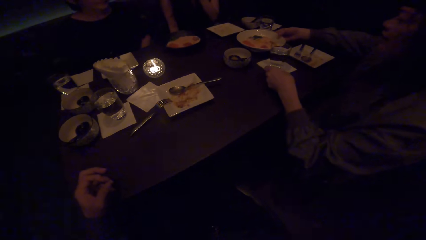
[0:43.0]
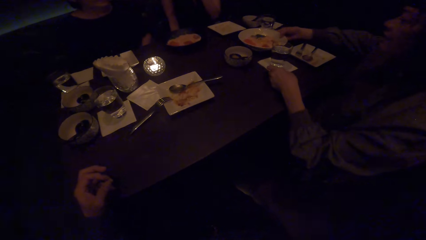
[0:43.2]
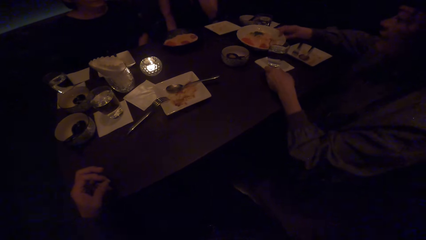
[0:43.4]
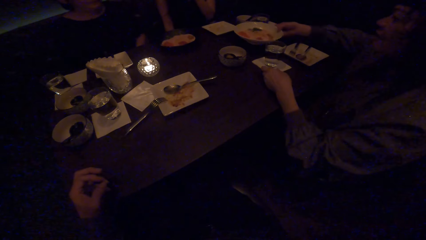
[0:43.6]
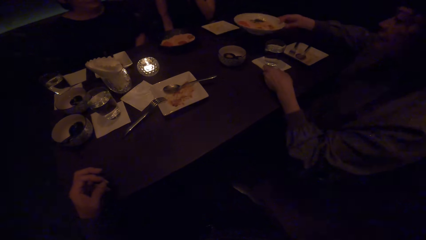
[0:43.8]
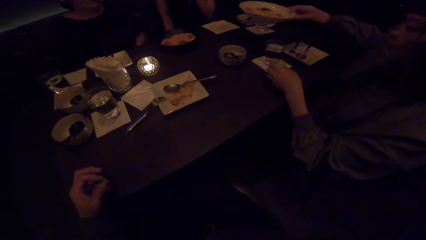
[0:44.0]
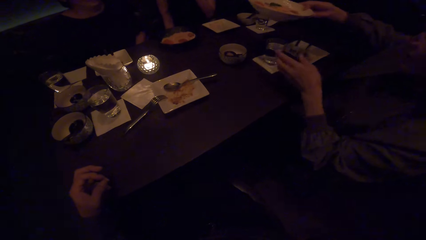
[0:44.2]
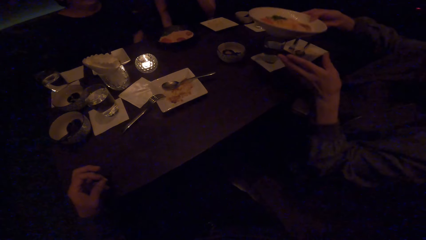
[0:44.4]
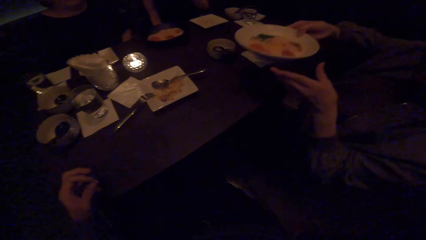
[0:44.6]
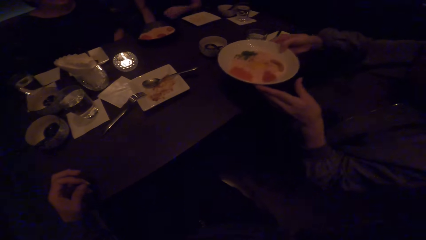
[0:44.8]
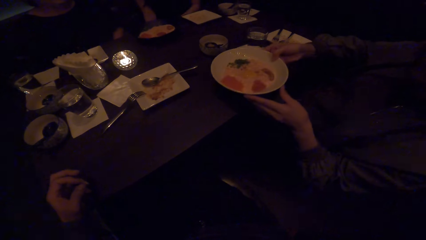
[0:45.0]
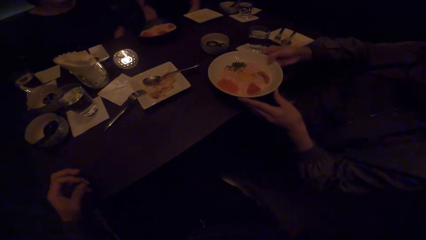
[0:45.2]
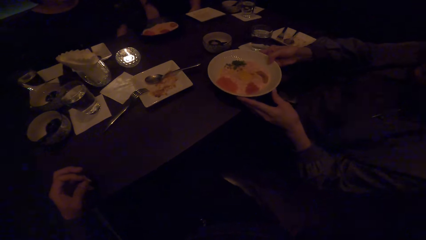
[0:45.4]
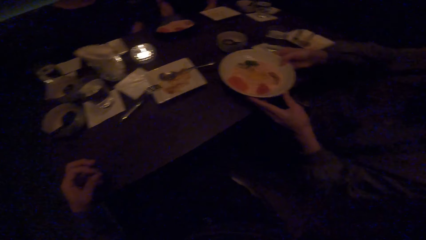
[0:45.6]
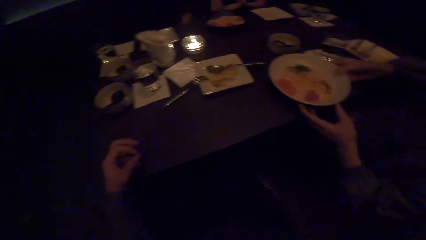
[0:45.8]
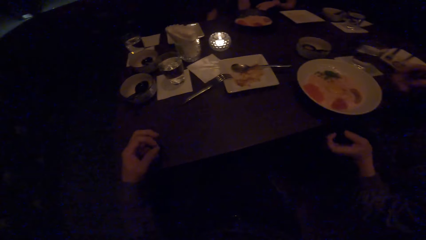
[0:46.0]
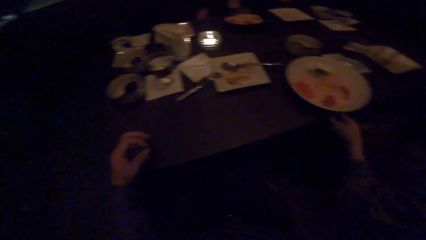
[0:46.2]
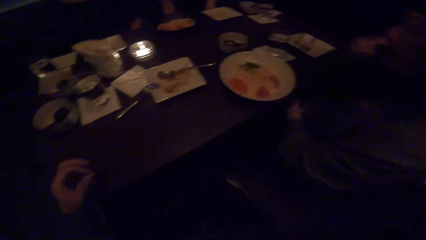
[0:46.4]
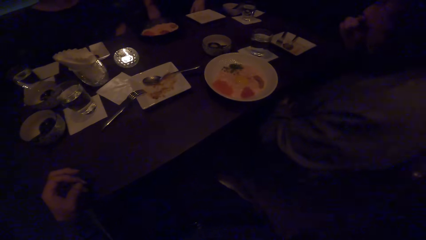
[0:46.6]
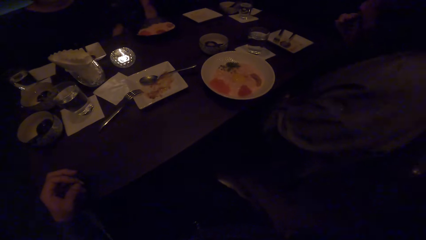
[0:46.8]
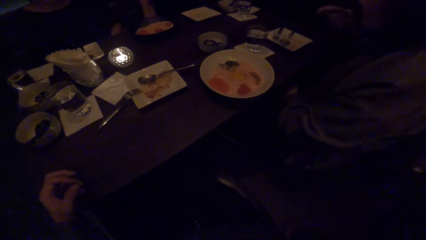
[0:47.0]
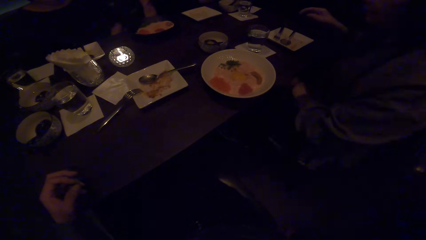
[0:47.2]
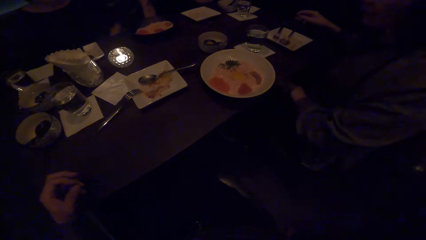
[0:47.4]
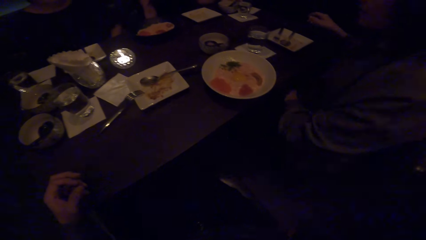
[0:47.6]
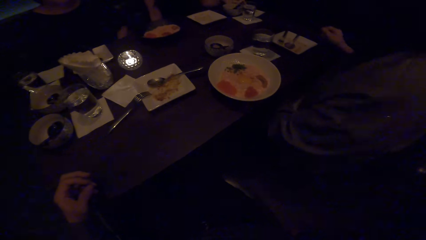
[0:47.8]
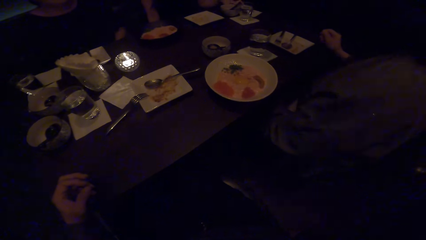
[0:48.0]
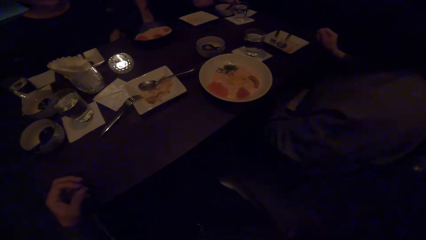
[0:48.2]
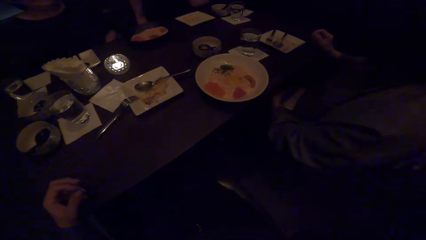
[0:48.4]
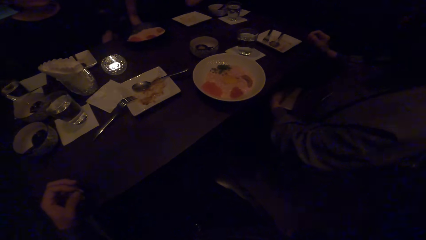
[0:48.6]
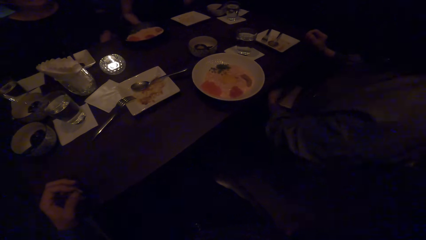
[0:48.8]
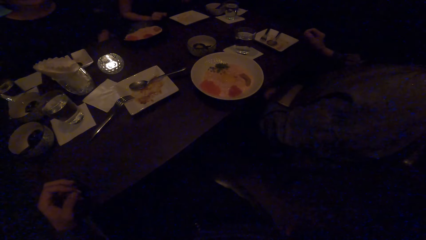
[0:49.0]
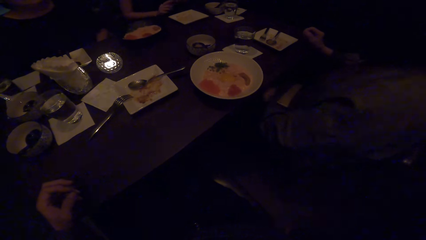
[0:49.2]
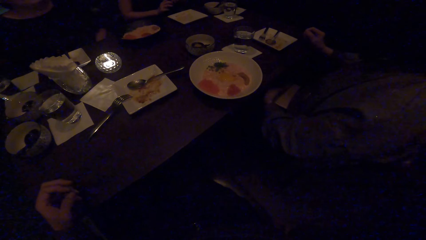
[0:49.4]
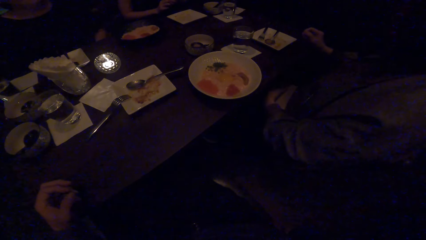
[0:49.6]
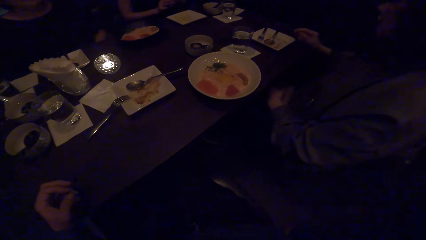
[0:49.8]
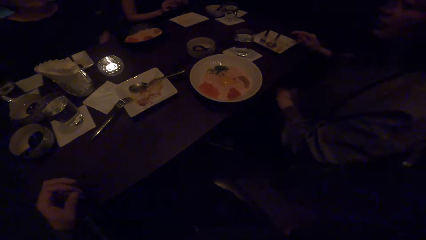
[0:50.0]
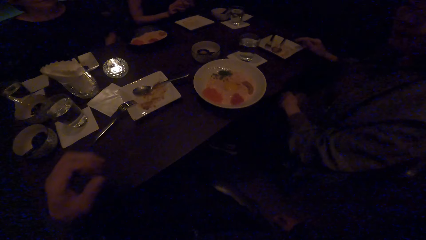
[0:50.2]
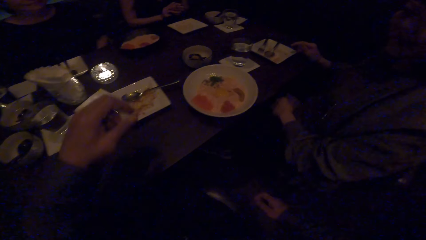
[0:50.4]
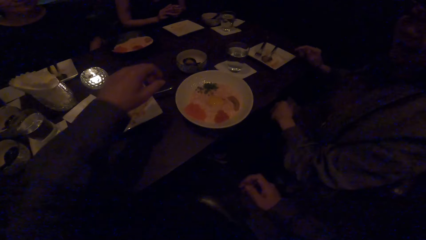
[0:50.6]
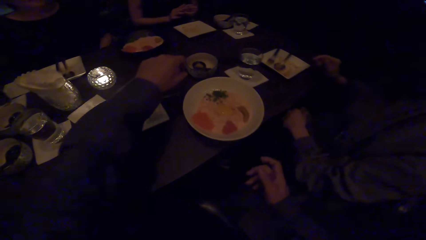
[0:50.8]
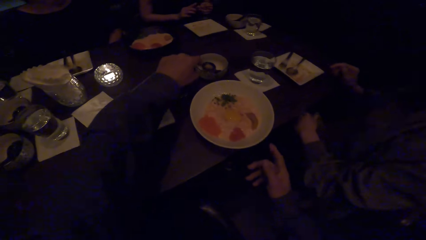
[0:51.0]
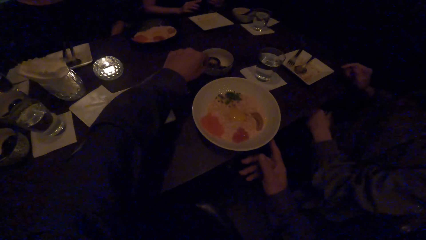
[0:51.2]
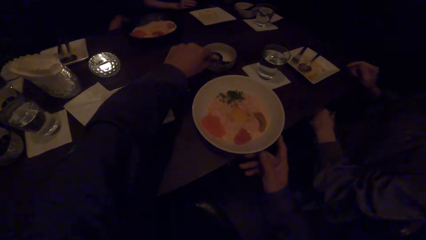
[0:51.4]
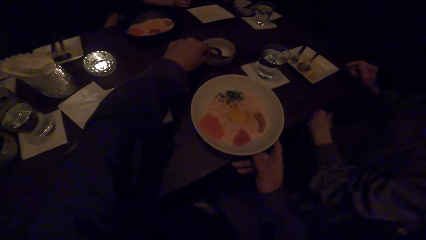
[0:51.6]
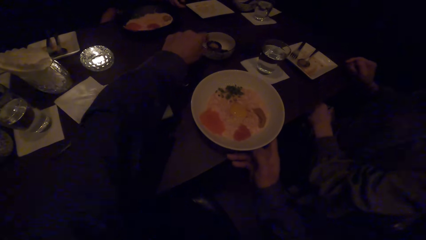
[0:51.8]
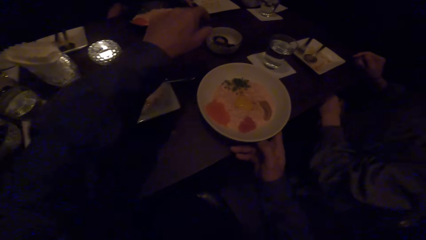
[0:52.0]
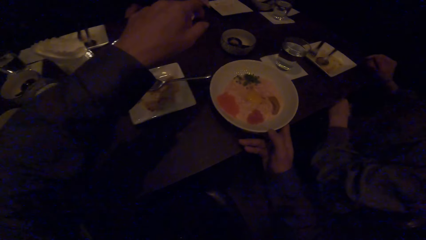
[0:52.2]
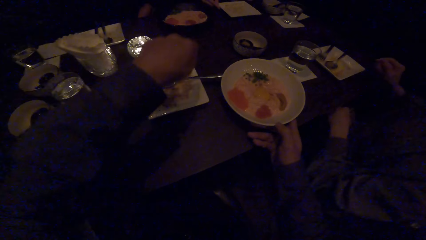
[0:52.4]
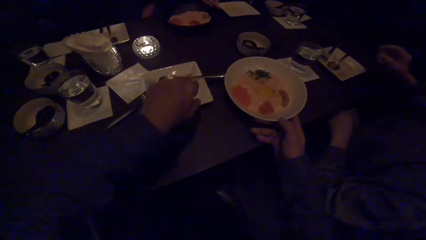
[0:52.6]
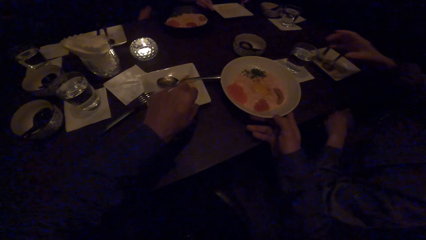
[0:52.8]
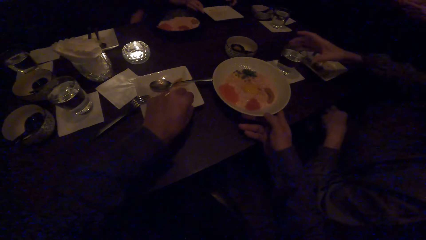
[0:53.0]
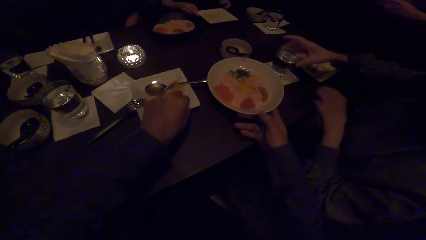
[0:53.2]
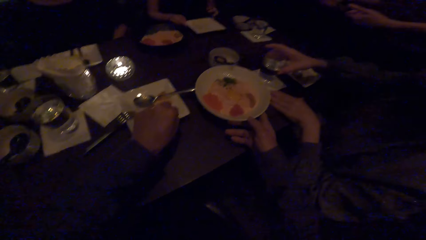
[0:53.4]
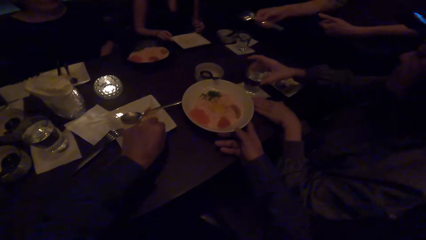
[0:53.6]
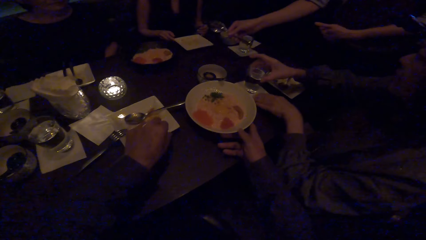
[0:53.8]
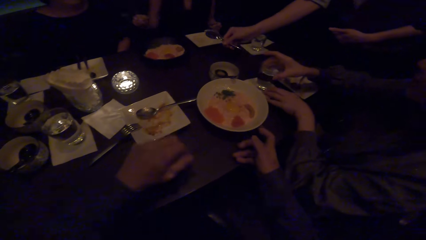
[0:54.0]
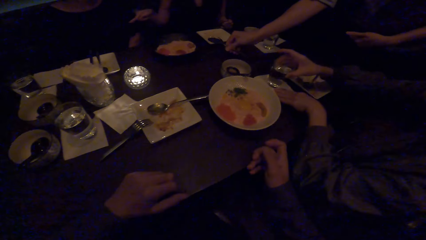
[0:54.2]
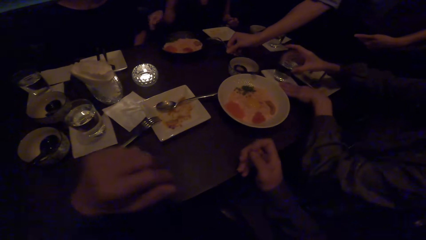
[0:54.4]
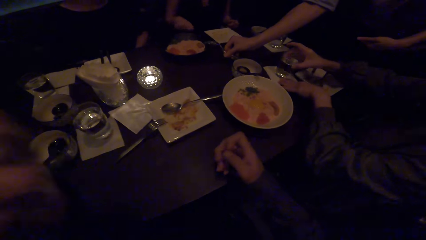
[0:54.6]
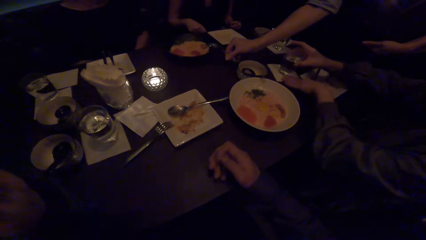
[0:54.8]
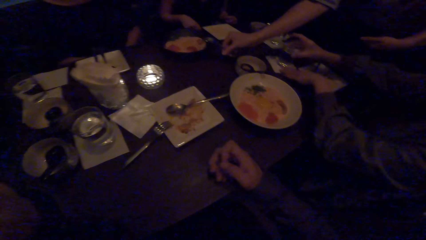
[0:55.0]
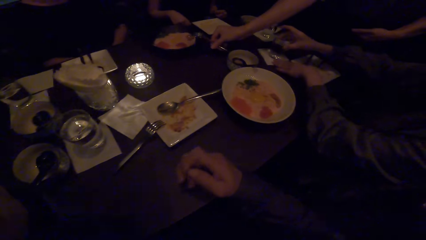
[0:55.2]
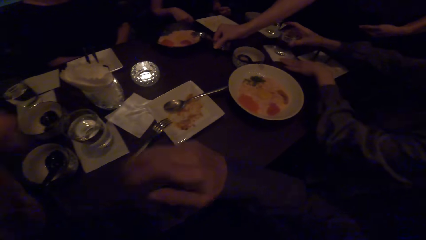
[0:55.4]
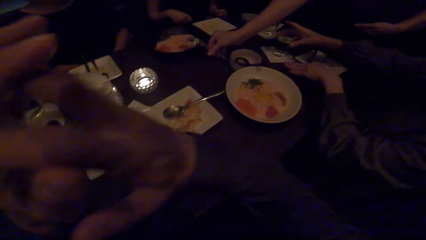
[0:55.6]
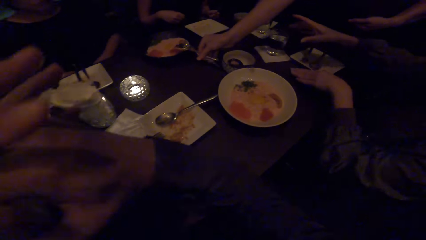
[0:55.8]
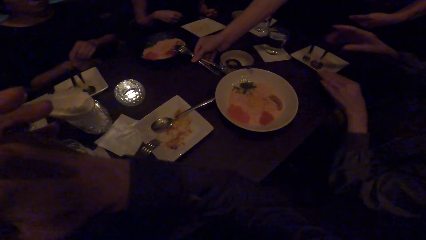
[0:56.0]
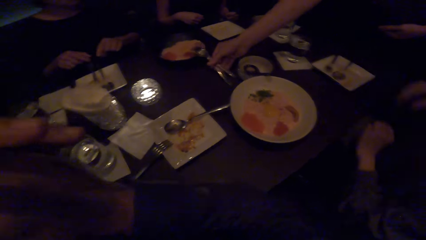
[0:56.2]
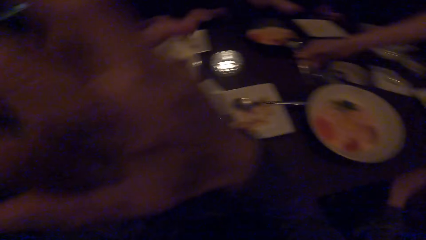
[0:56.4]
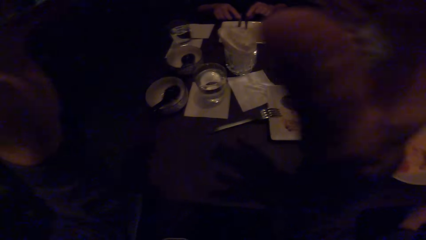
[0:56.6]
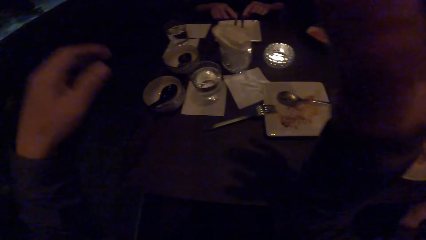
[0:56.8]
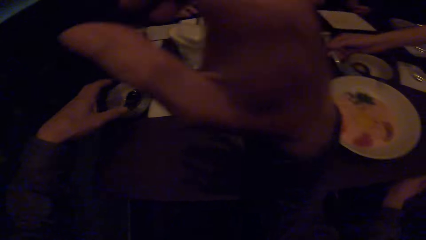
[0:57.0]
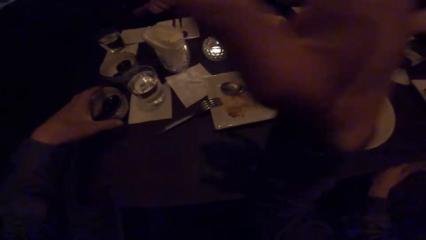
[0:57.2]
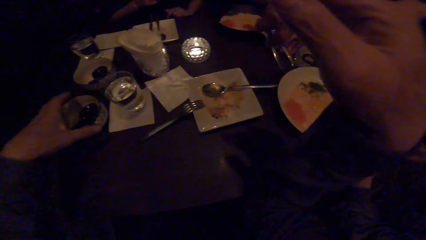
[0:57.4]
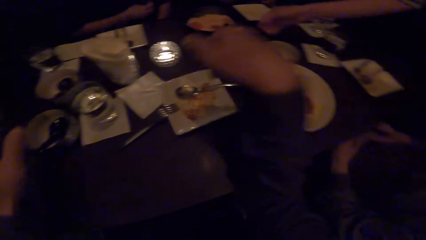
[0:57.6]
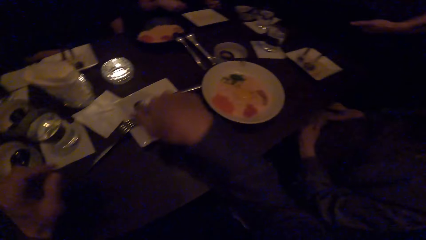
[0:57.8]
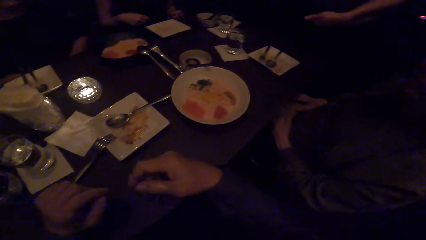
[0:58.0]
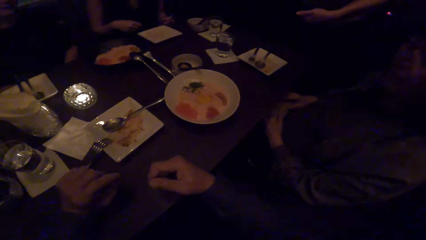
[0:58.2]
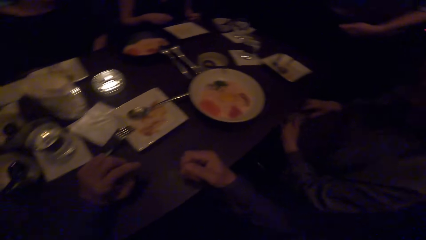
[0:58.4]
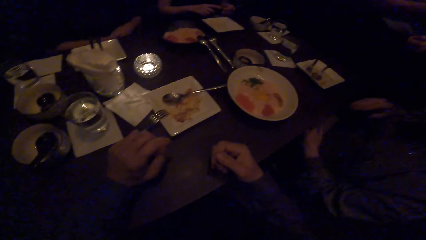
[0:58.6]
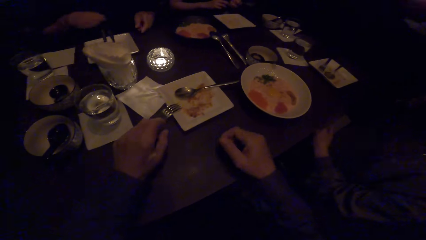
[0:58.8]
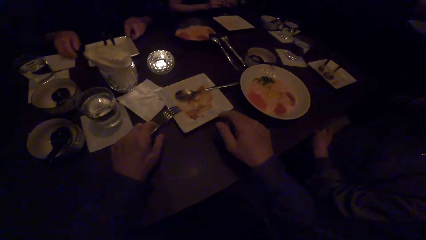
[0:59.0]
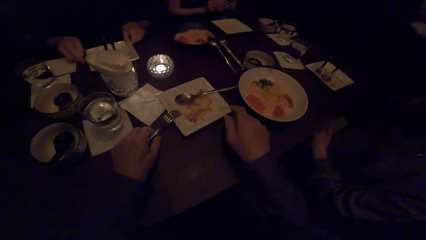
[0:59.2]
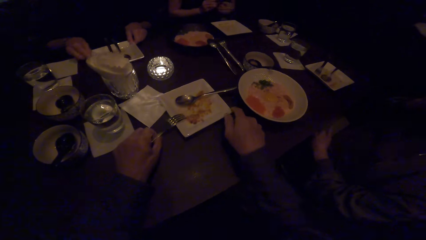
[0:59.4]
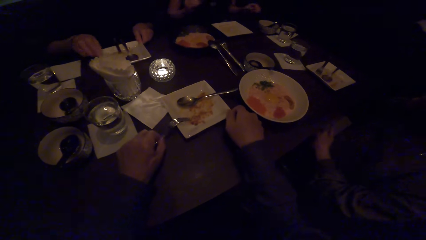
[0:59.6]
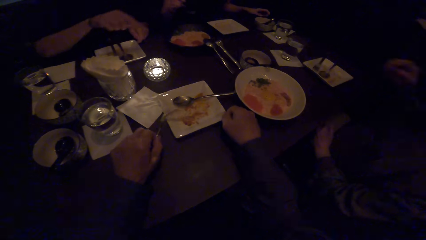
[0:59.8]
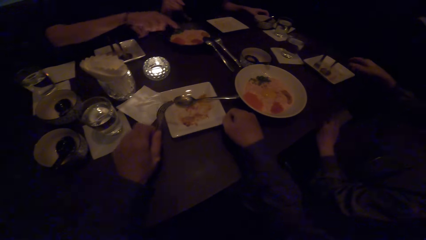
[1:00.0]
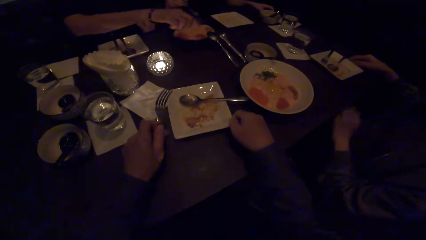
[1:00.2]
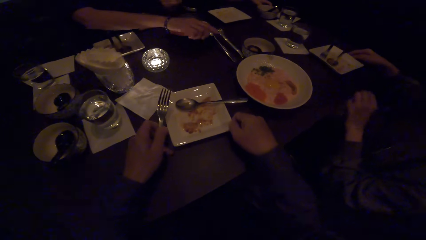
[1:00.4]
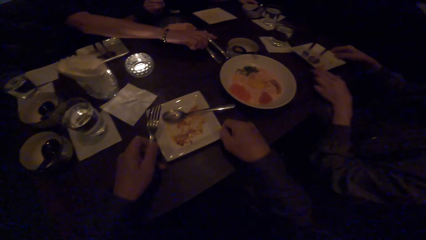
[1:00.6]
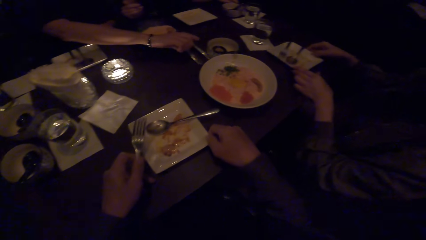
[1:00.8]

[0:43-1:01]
A woman picks up the white plate. The woman drops the white plate. The camera wearer talks to another woman. He moves a white bowl with his left hand. He converses with the other woman. He moves a plate on the table with his right hand. The first woman moves a glass of water. The camera wearer looks at the table. A waiter places cutleries on the black plate. The camera wearer holds his hands together and looks around the table. He touches the white bowl with his left hand. He converses with the other woman and picks up a fork on the table. The other woman moves her plate. The camera wearer moves his plate on the table.
